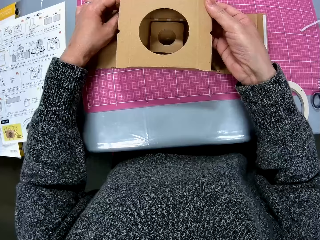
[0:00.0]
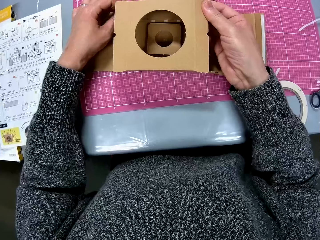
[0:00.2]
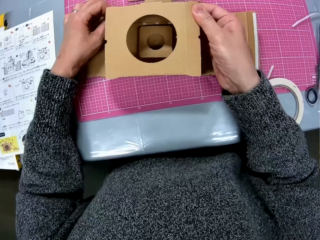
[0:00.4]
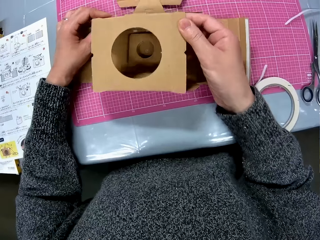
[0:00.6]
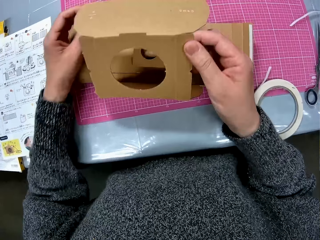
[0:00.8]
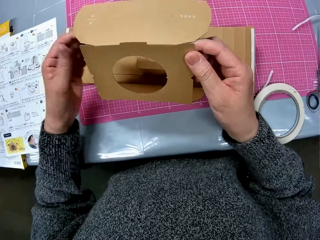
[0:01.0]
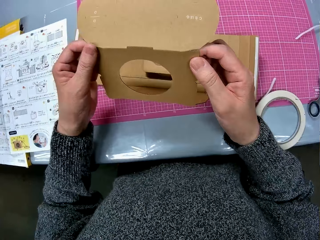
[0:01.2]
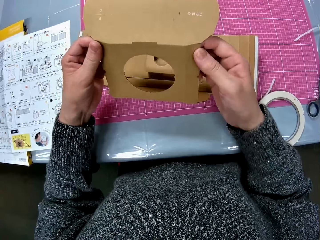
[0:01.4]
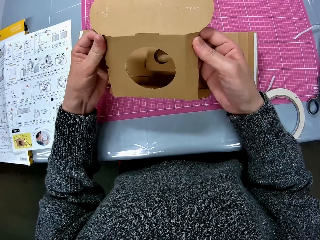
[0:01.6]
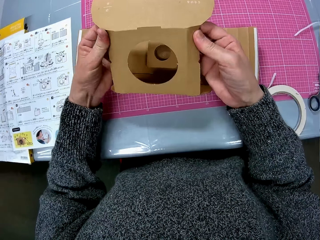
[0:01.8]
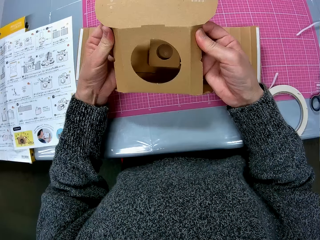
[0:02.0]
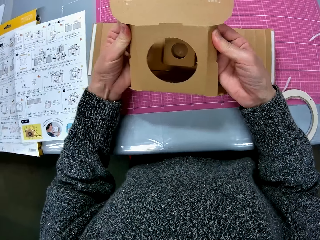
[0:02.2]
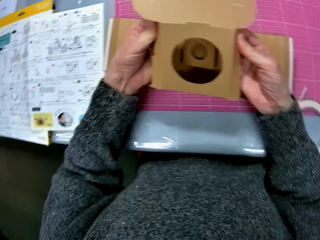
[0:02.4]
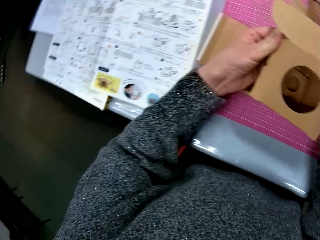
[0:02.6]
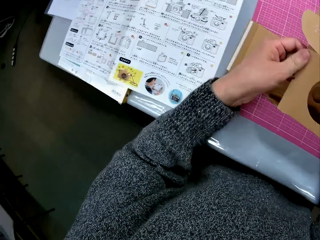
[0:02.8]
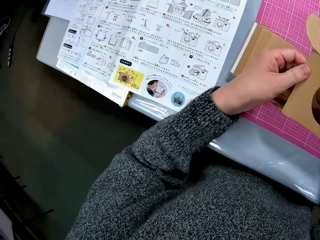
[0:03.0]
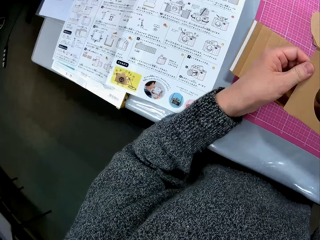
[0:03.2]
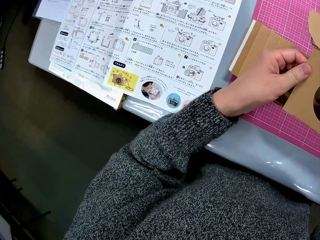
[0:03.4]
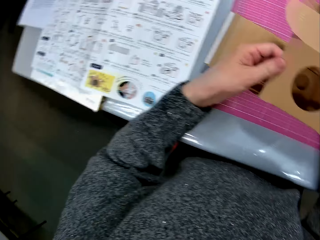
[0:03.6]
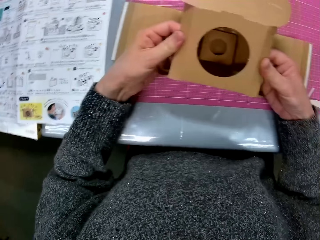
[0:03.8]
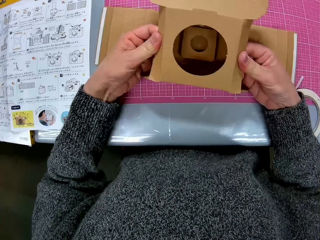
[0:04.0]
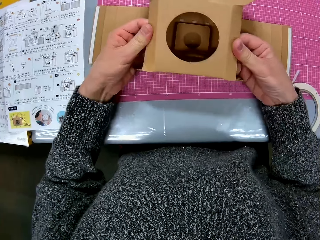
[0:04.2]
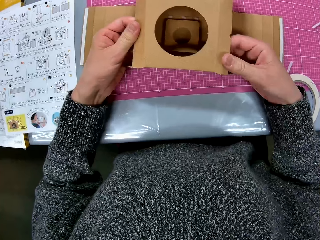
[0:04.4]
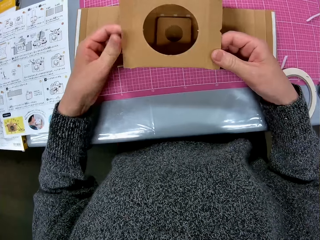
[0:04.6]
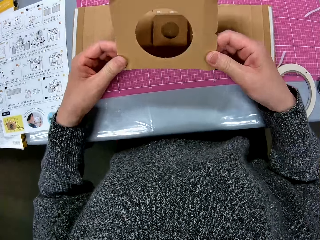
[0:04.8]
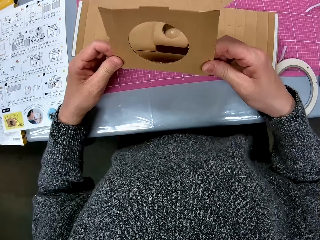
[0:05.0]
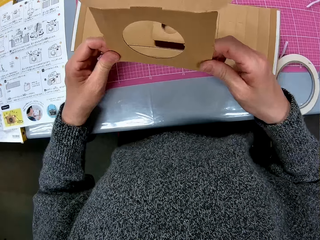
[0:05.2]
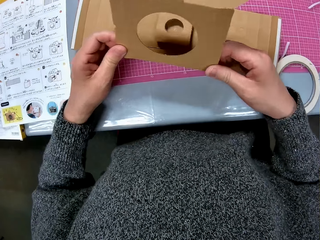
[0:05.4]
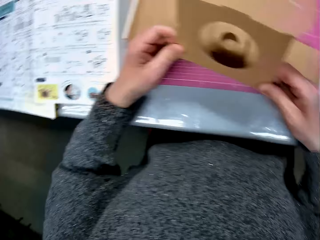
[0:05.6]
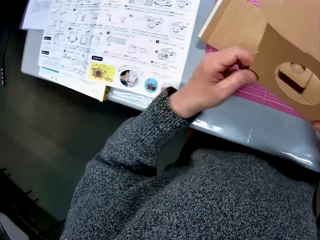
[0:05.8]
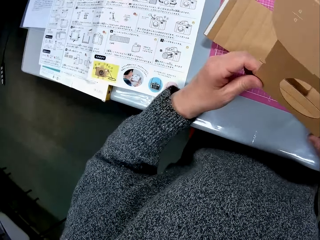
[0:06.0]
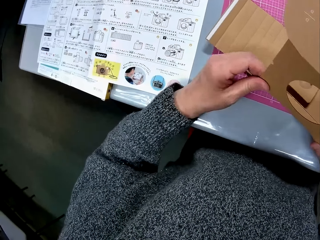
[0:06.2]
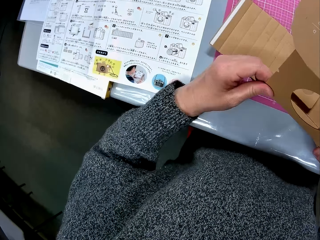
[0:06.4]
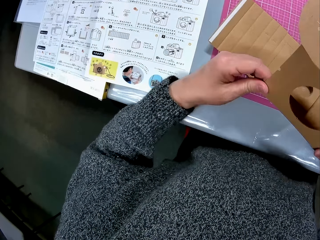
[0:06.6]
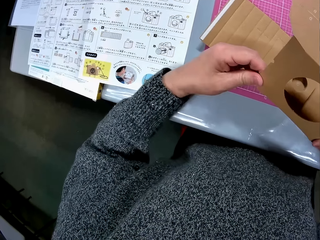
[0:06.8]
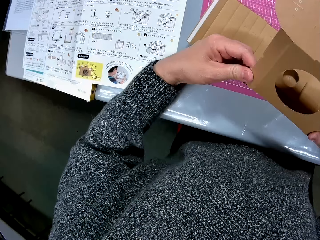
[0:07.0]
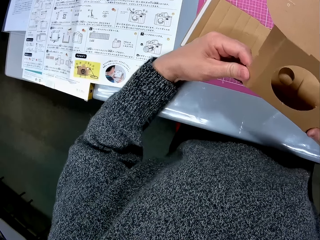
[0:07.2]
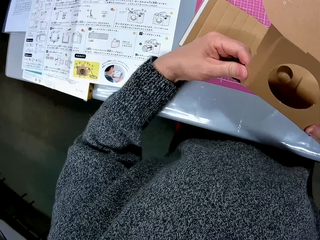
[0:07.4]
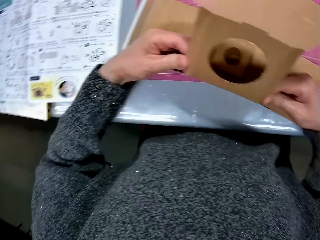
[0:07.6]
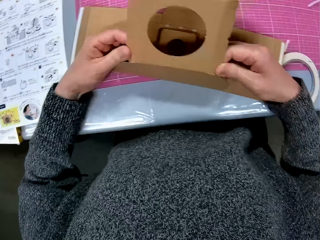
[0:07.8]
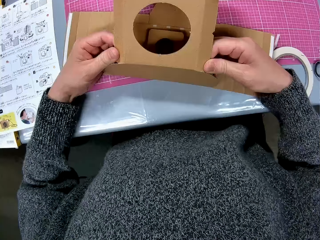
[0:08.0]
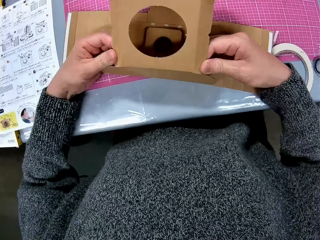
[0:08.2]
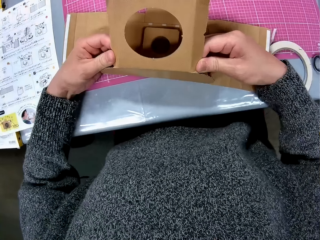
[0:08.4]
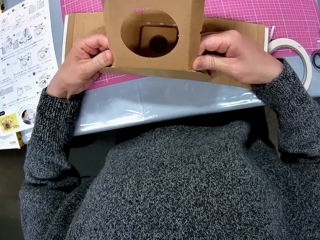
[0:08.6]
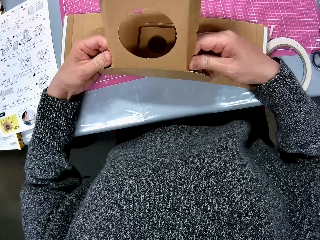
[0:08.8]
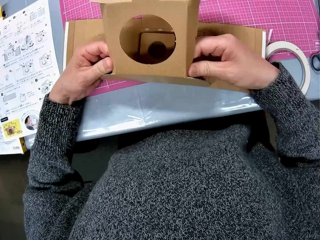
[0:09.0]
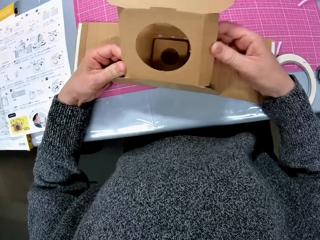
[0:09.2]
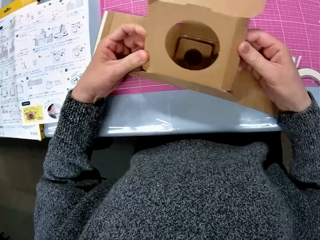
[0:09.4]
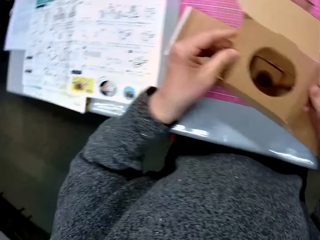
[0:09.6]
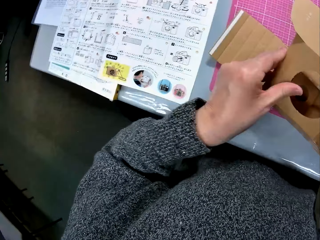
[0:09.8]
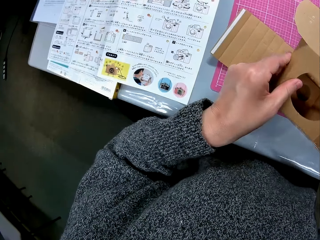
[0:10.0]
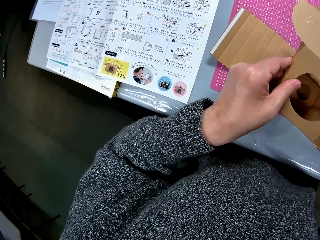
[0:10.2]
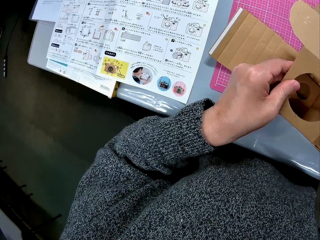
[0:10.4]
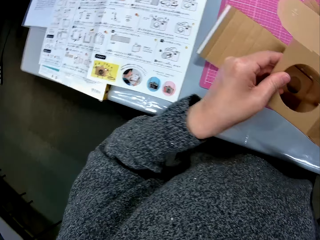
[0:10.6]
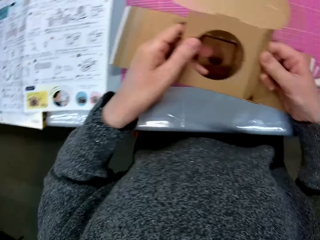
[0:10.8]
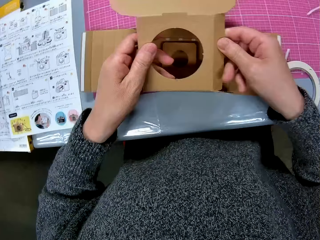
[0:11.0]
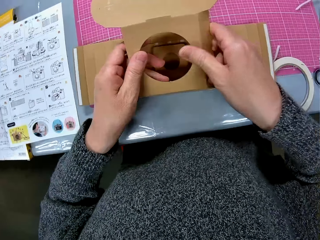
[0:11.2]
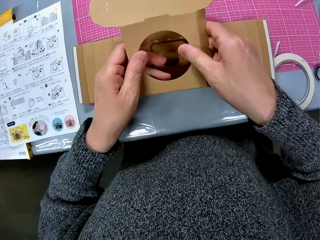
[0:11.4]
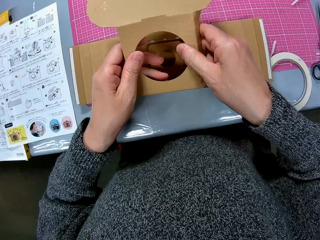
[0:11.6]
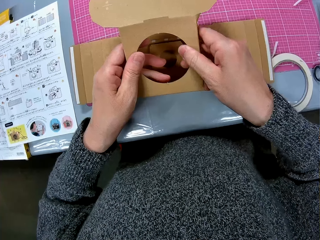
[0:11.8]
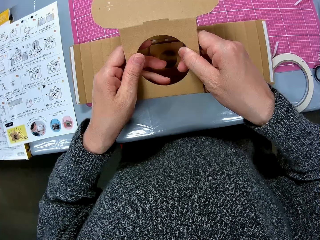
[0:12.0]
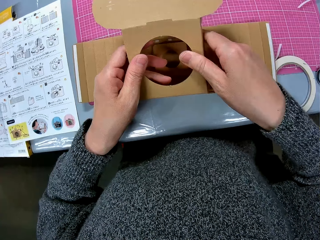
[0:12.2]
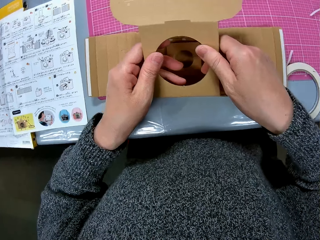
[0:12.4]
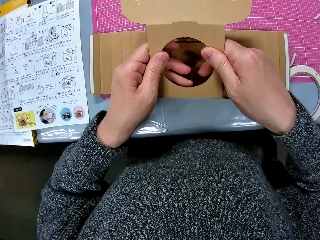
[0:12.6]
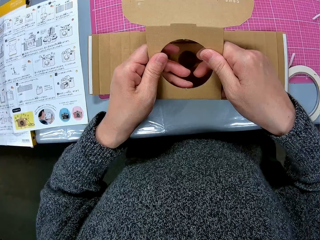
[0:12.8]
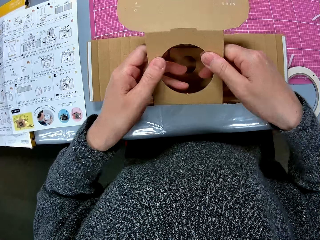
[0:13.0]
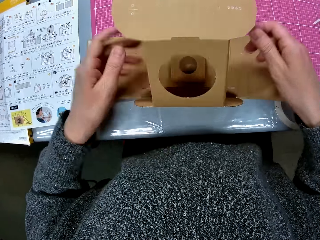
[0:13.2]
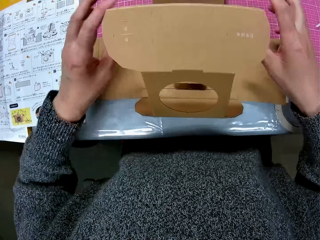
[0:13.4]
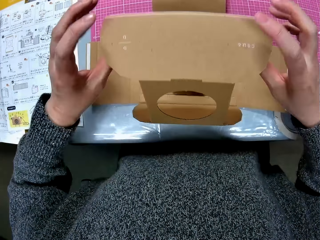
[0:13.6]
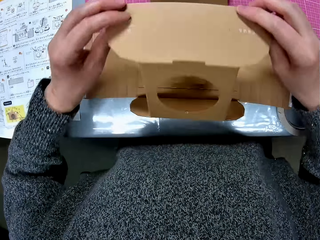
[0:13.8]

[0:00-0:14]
The camera wearer folds a cardboard camera model piece on a cutting sheet on a table in a room. They fix the cardboard camera model. They glance at an instruction manual on the table. They glance at the cardboard on the cutting sheet. They fix the cardboard camera model. They glance at the instruction manual on the table. They glance at the cardboard on the cutting sheet. They glance at the instruction manual on the table.

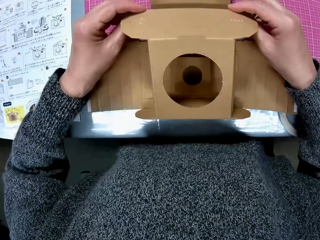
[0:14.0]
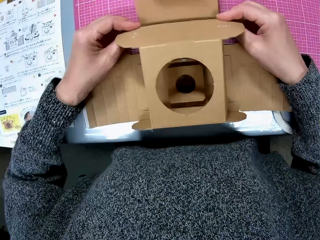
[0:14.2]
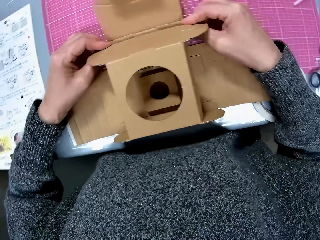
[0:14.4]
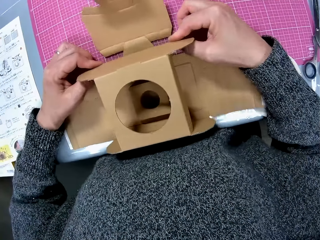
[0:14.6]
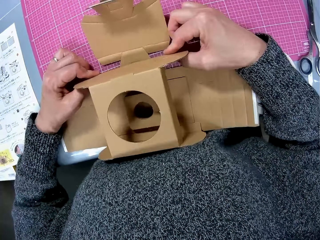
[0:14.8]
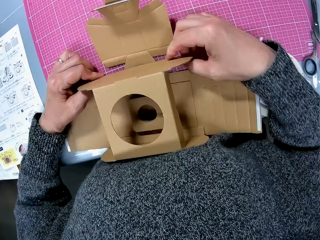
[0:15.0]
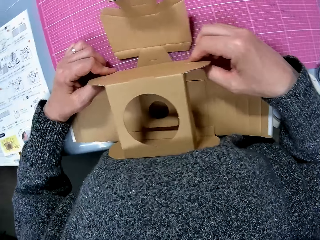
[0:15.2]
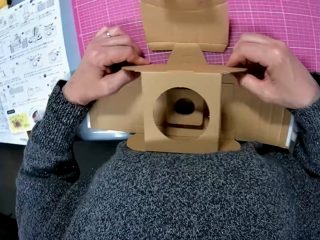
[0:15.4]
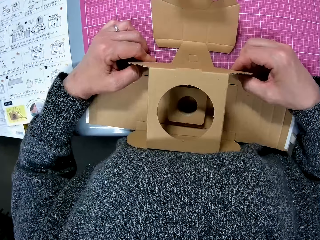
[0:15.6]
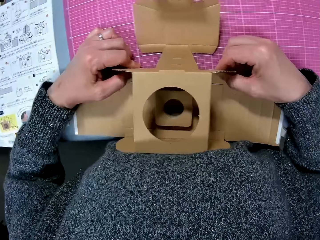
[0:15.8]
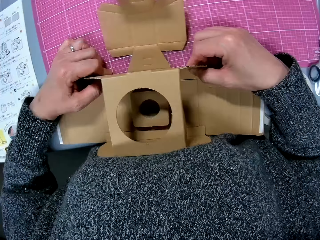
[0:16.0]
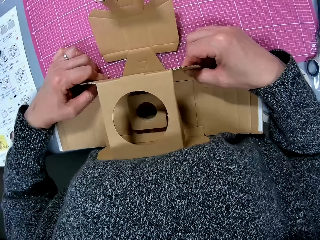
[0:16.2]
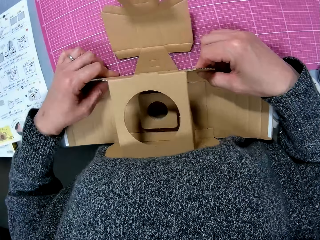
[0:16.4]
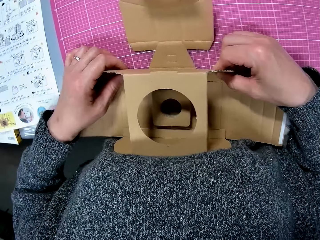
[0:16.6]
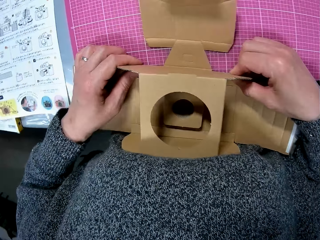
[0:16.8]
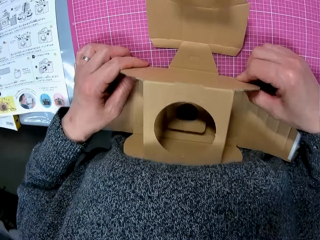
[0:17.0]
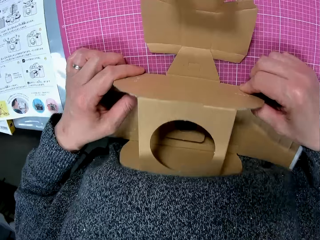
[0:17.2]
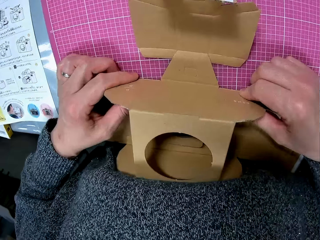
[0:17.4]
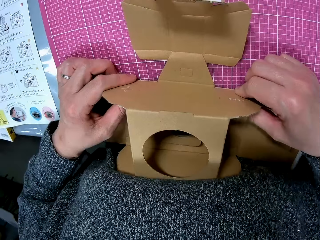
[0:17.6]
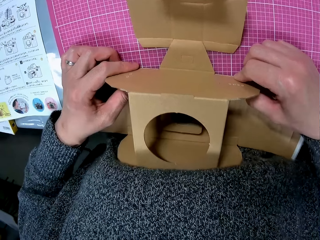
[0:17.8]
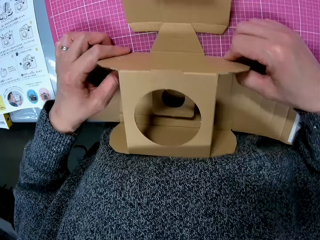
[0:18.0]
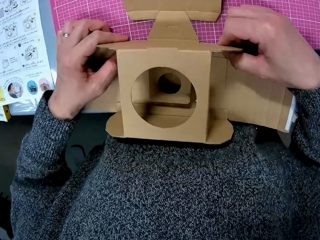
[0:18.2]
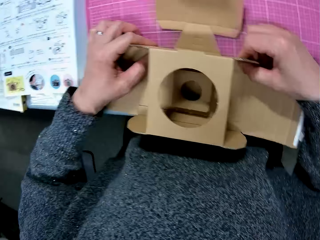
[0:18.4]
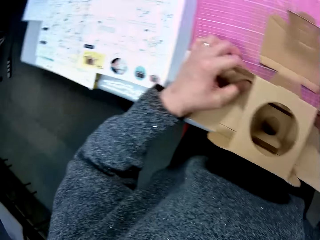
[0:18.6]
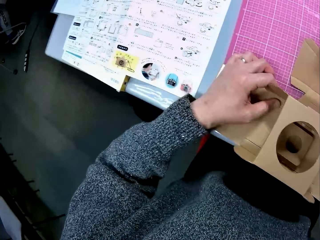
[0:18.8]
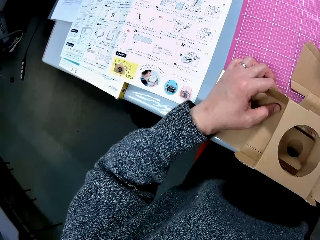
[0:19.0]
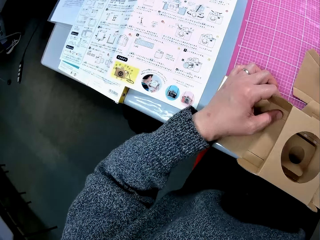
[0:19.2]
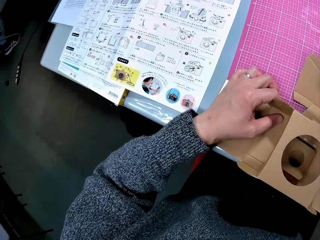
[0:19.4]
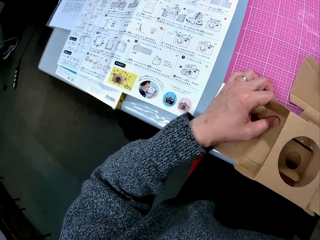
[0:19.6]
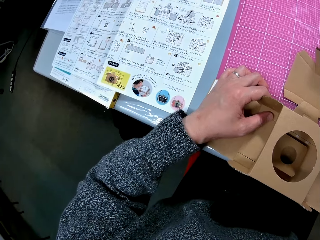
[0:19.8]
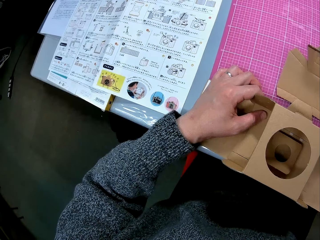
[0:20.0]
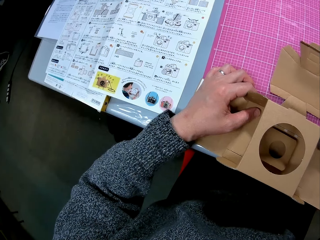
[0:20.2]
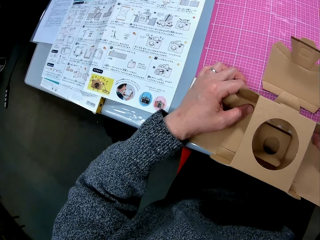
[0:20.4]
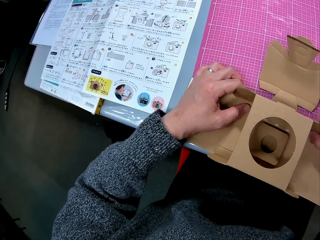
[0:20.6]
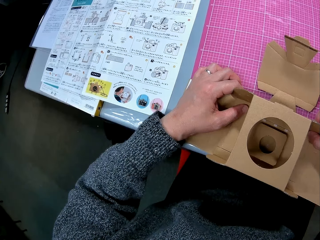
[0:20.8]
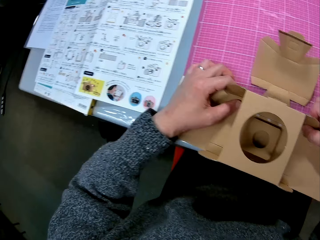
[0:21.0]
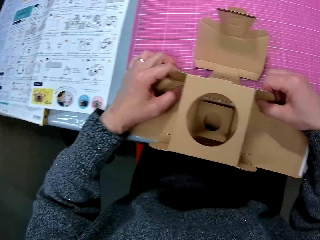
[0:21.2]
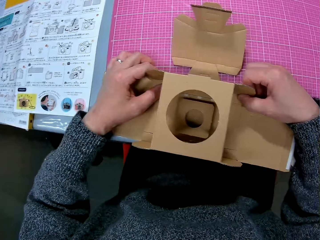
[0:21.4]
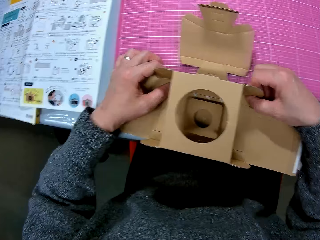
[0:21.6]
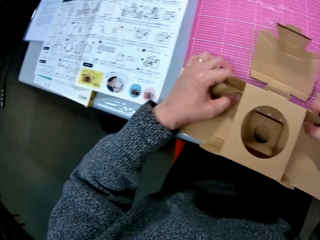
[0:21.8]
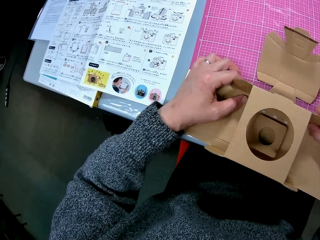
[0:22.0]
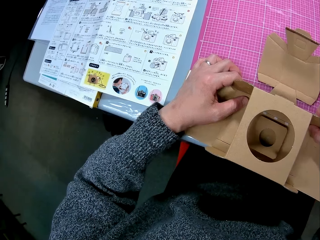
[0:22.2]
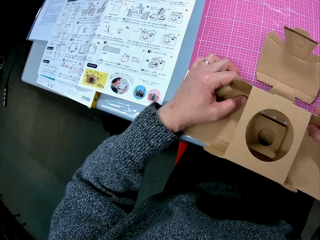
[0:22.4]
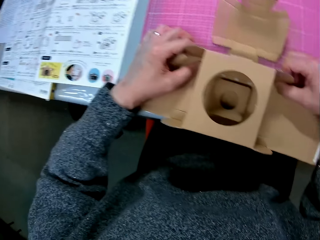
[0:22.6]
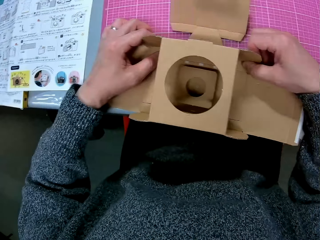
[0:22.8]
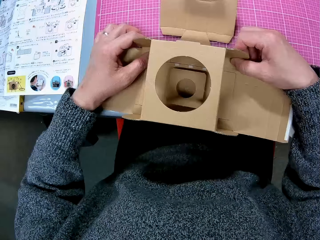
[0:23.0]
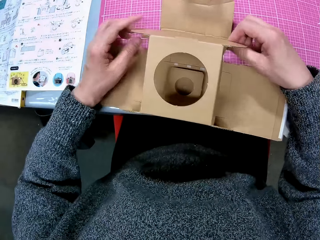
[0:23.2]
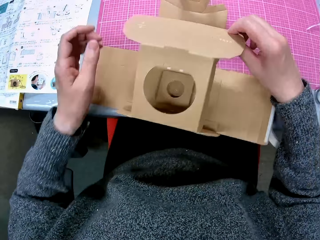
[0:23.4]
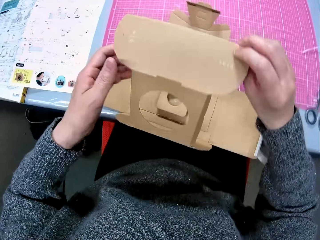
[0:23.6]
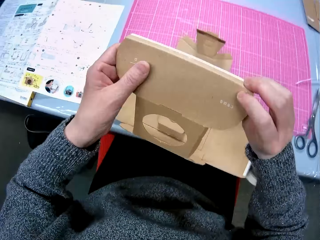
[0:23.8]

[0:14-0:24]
The camera wearer glances at an instruction manual on the table.
